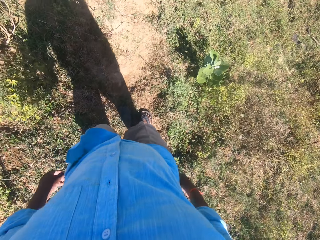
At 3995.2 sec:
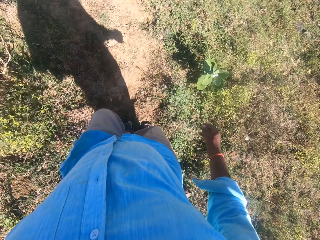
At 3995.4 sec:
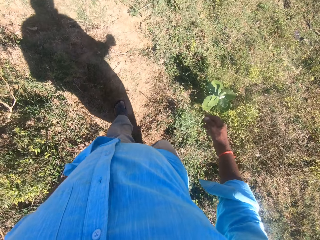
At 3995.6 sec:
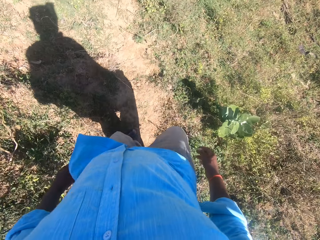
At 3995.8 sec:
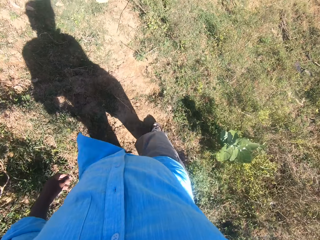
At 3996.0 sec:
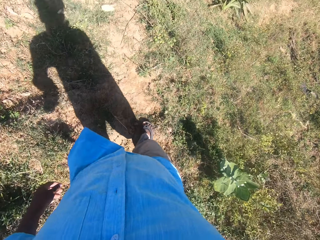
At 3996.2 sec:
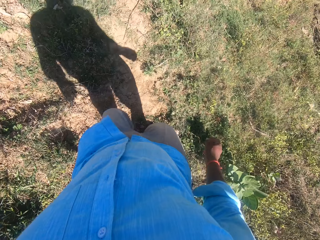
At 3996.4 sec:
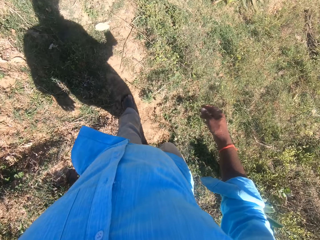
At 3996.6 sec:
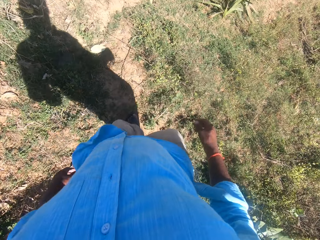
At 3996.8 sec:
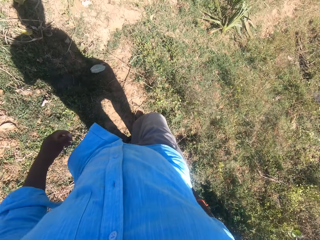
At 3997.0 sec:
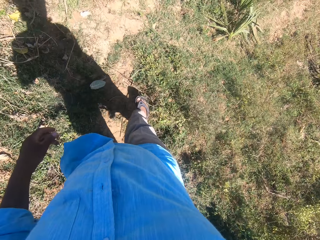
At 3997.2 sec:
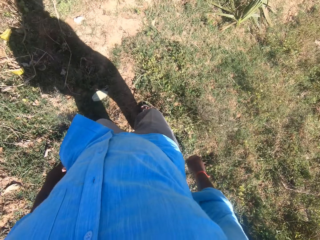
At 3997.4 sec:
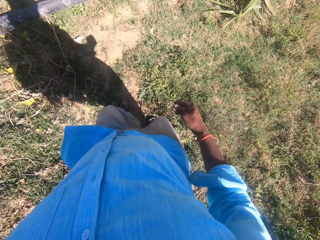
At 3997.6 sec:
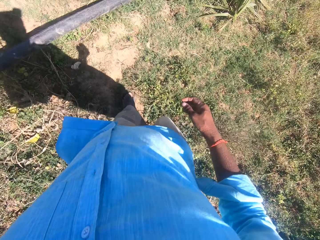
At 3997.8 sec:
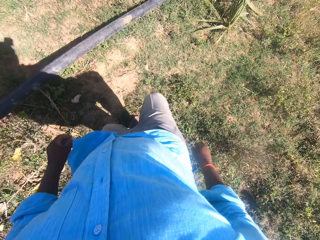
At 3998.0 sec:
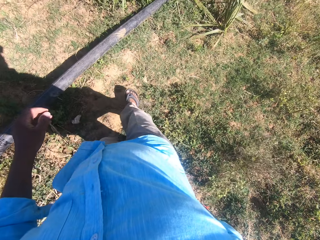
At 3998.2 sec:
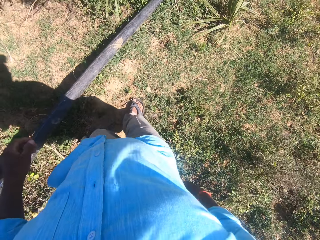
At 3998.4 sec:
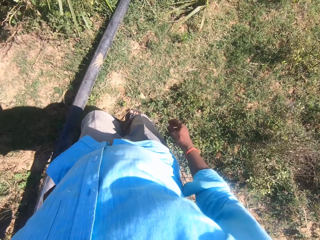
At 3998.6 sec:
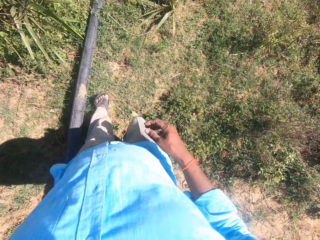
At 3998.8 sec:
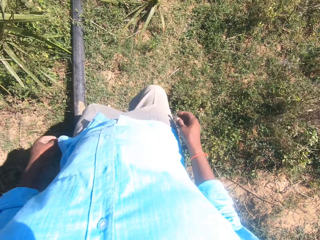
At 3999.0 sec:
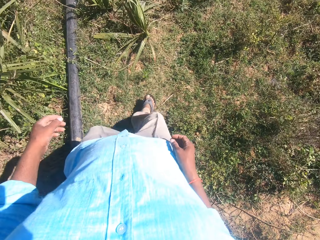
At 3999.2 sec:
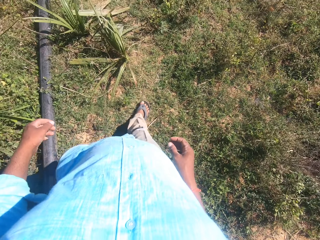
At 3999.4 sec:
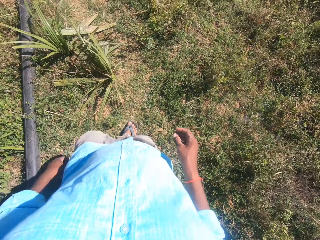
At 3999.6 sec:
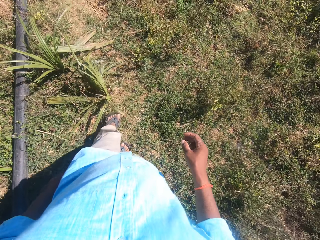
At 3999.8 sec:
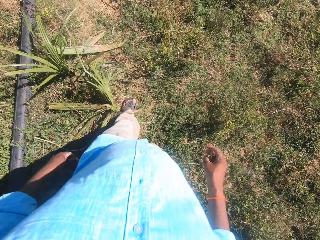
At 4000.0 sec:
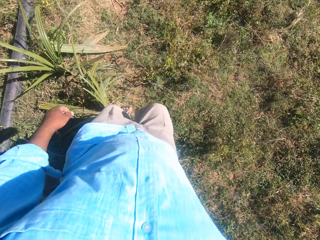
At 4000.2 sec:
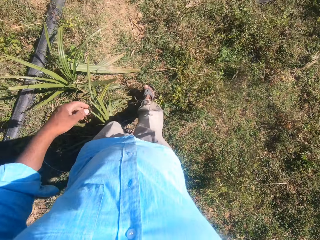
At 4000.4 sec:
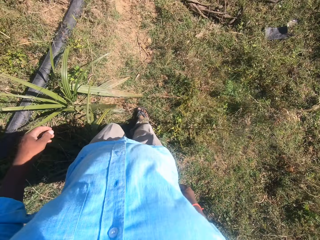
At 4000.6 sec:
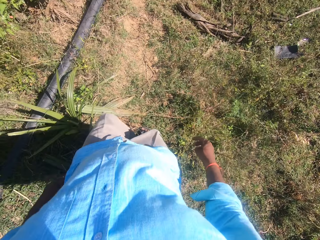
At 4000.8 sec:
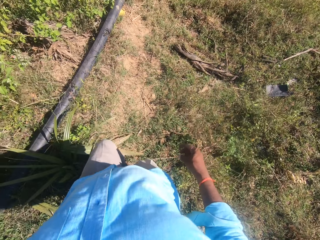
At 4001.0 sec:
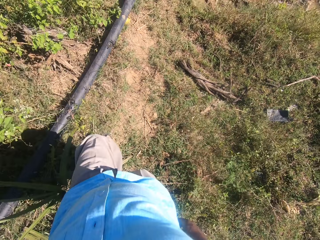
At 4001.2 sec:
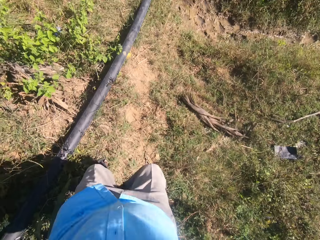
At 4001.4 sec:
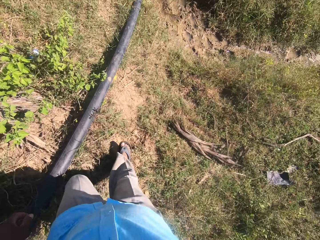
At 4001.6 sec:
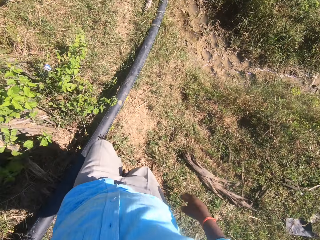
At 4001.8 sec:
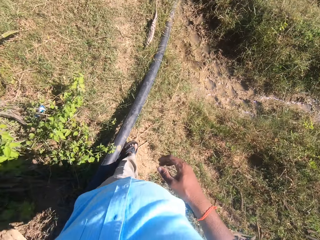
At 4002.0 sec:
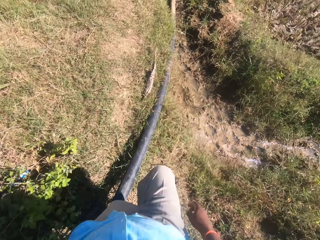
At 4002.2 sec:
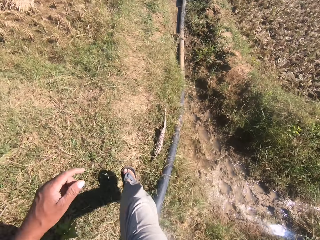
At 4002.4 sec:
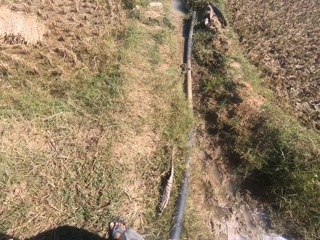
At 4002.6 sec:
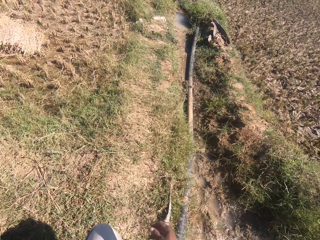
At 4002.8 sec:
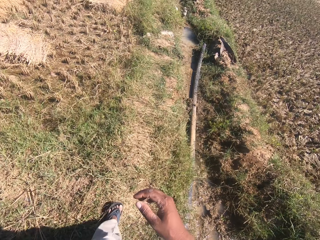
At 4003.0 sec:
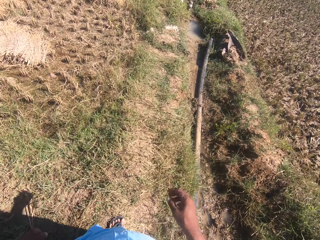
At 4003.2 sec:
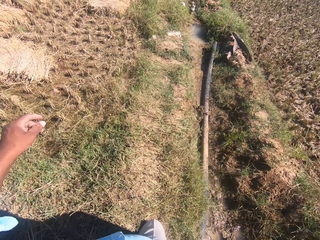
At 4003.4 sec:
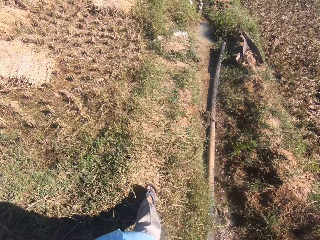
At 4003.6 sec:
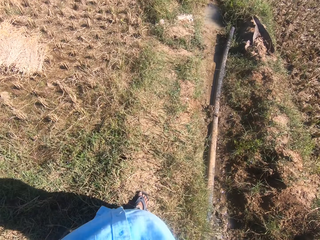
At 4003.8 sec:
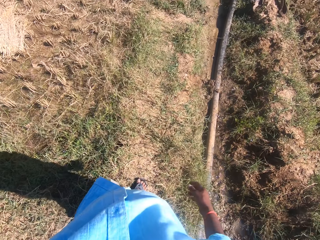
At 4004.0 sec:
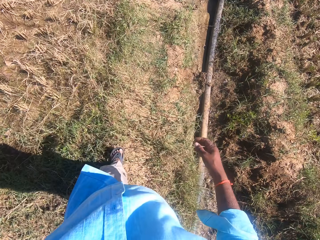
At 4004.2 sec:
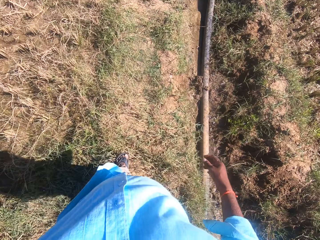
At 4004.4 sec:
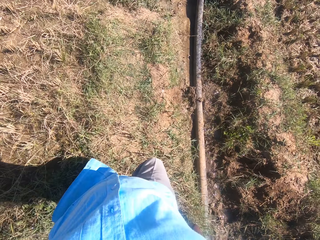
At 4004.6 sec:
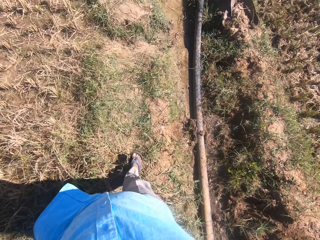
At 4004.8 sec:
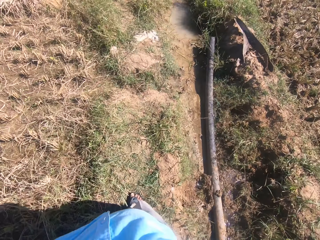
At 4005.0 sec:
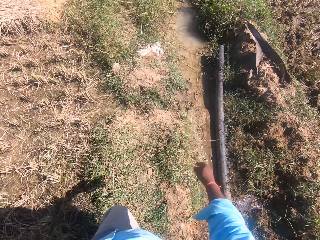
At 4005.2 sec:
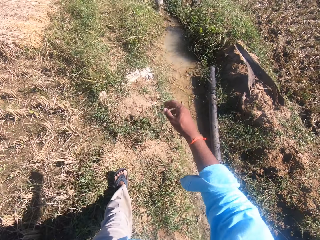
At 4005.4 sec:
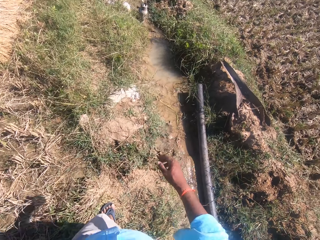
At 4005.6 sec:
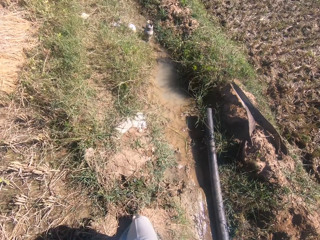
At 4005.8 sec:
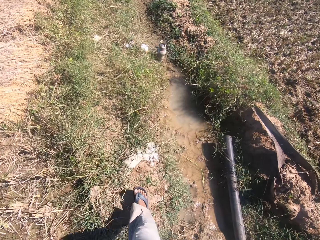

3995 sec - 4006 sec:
The camera wearer crosses over a pipe.

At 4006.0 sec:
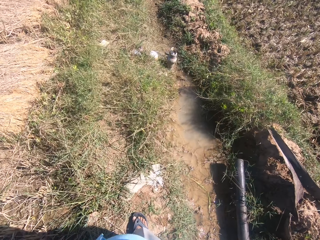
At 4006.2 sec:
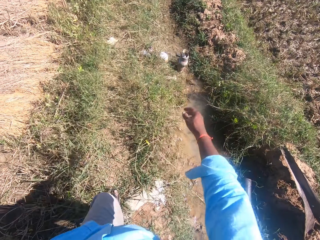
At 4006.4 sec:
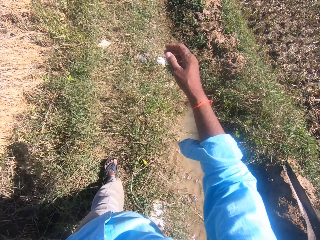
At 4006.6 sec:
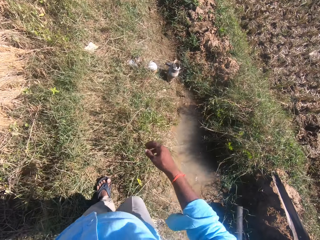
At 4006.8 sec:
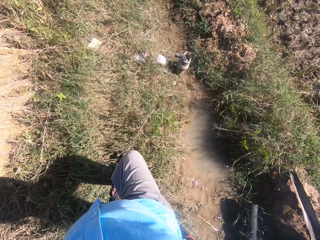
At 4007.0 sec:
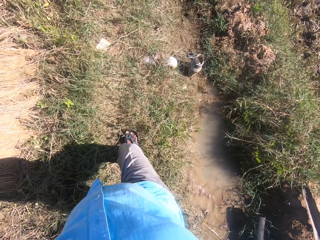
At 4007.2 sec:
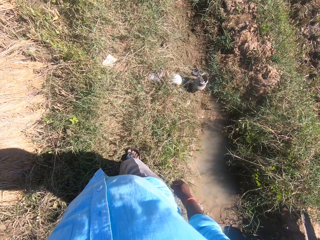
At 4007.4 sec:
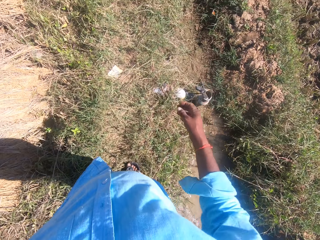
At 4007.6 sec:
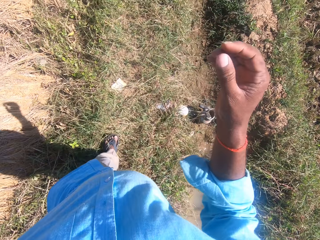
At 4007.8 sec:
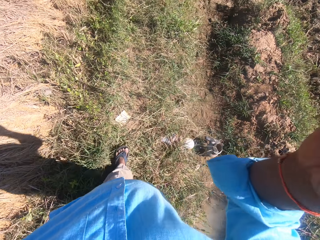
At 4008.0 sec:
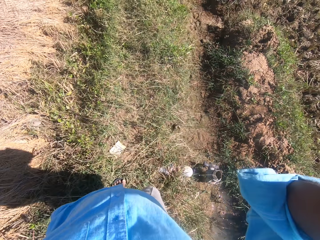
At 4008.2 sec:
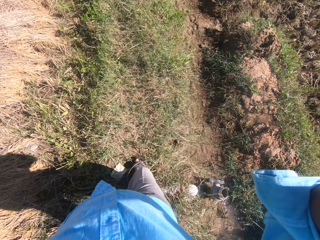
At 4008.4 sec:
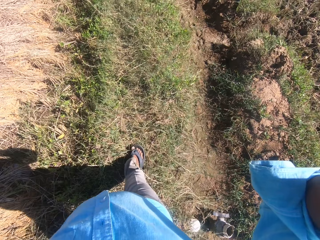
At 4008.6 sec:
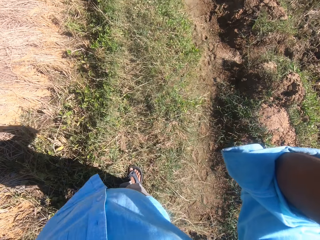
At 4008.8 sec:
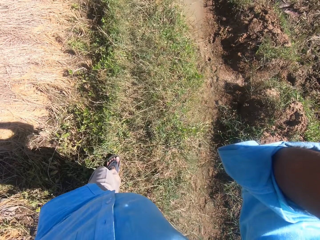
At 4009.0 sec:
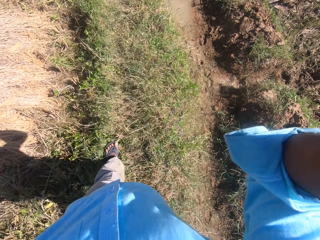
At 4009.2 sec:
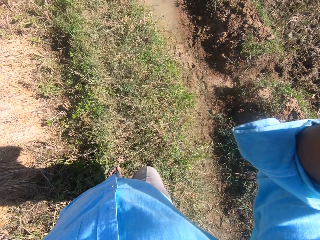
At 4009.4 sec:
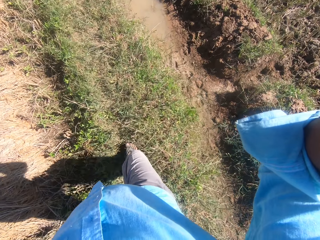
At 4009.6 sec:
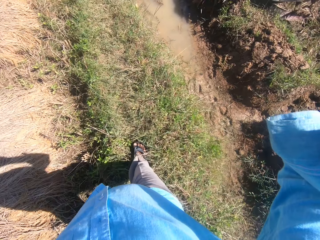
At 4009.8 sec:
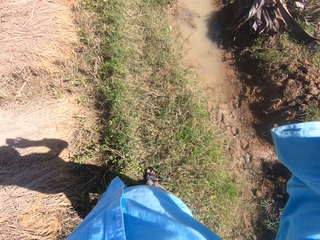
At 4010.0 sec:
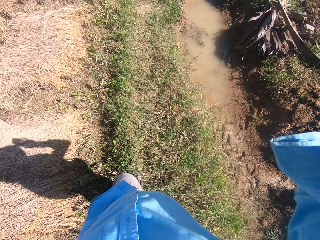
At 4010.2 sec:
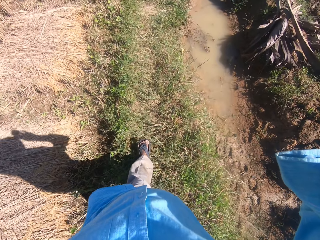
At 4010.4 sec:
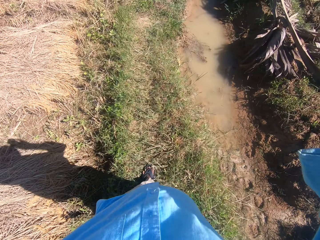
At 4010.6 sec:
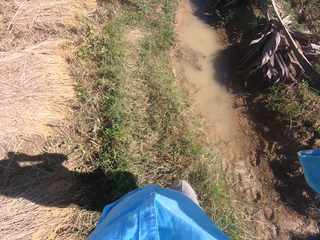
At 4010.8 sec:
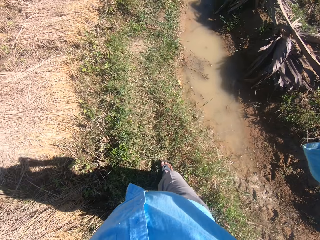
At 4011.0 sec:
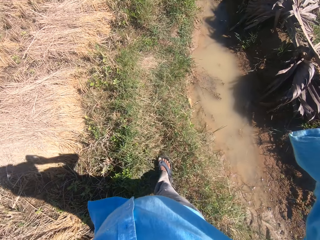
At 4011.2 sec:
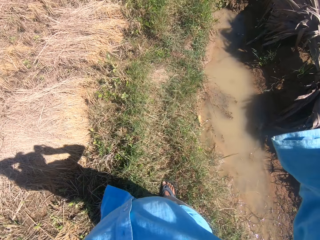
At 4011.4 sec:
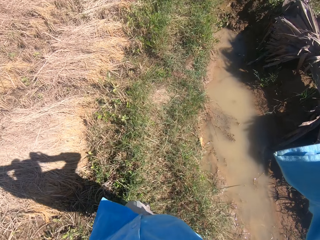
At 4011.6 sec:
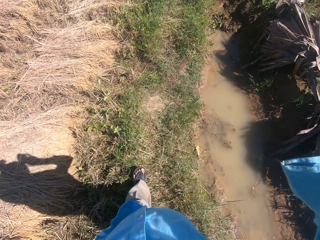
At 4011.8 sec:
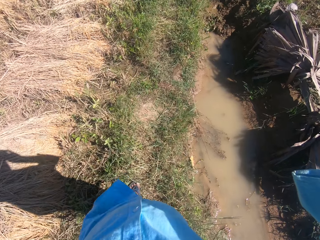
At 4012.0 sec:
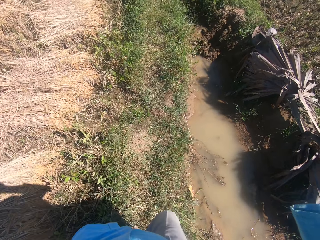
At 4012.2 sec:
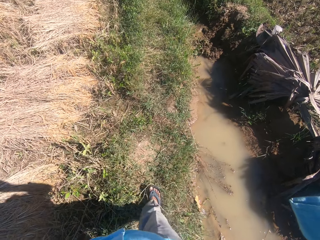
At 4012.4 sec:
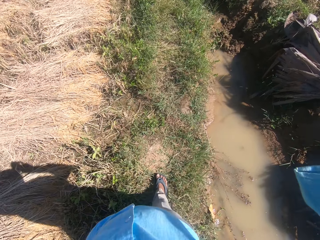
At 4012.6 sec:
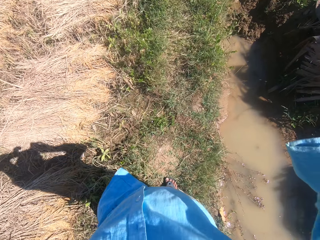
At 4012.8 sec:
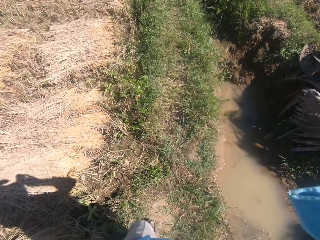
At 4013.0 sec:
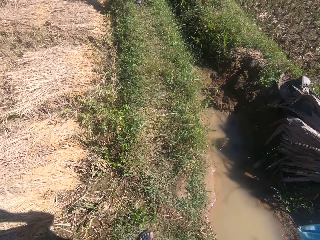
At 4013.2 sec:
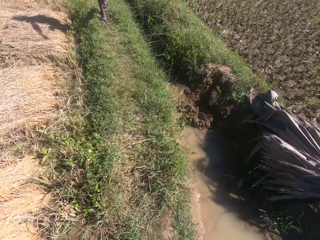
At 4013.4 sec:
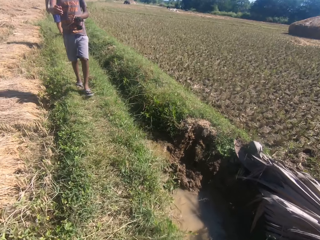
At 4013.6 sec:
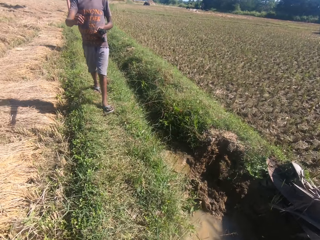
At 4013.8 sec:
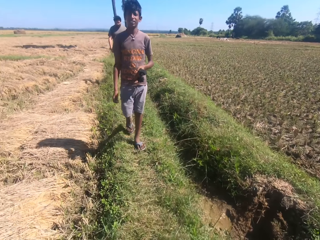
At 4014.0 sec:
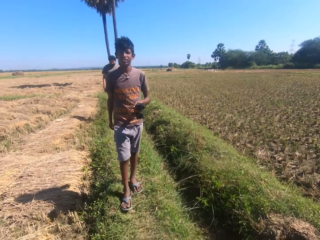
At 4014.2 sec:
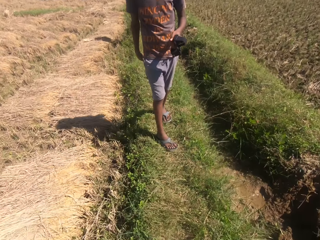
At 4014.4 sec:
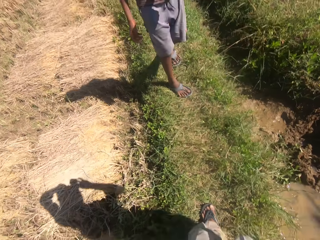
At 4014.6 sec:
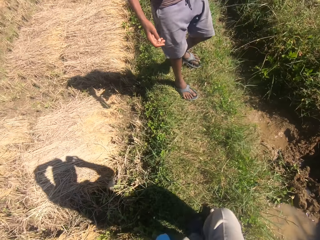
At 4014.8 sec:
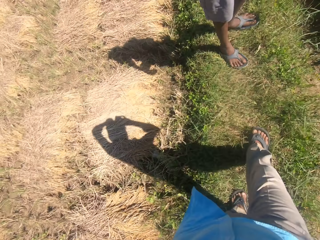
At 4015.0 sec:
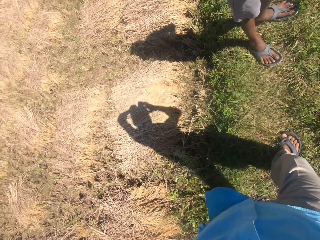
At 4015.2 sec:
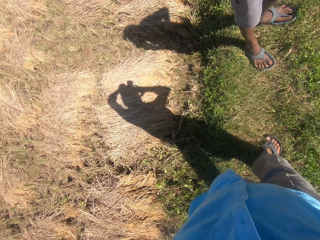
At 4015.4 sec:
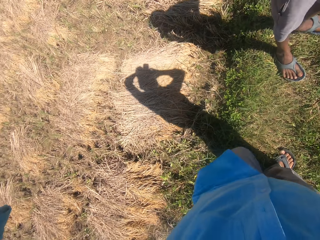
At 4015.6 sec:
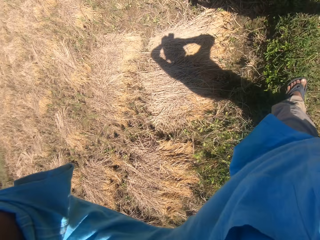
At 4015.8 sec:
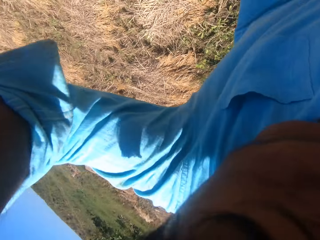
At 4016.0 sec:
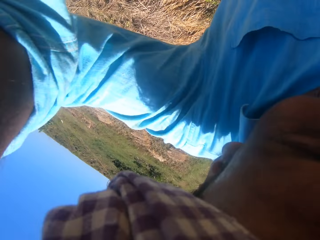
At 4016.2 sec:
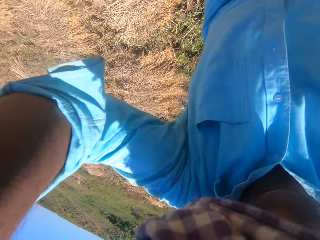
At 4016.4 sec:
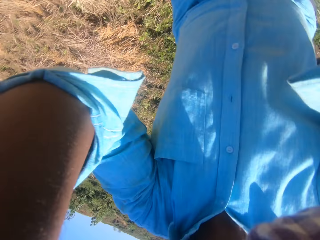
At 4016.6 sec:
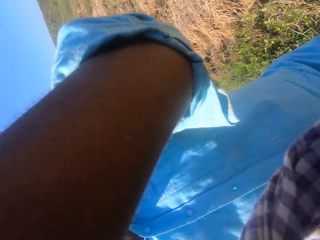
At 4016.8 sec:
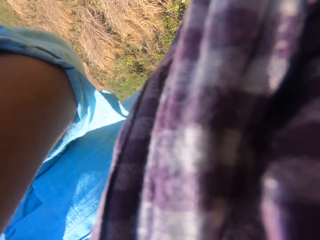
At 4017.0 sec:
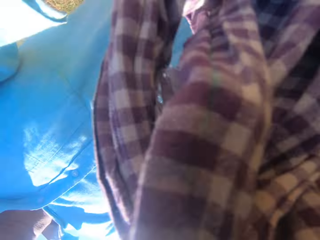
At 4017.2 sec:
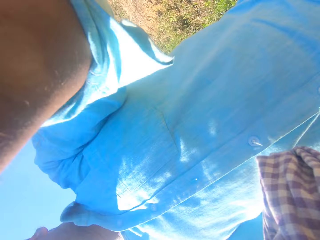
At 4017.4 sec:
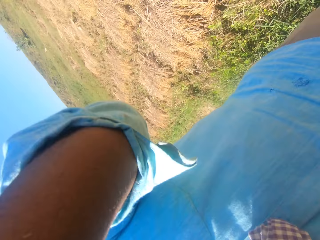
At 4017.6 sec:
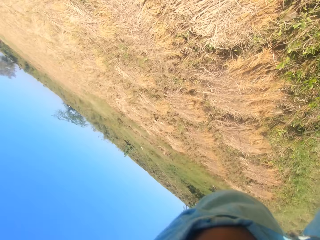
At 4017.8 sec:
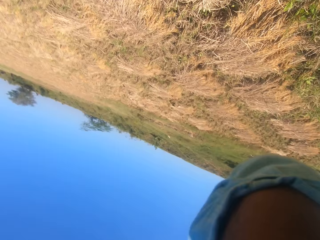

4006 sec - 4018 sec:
The camera wearer removes the camera on his head. He moves his head. He converses with a man. The man walks toward the camera wearer. The man stretches his right hand towards the camera wearer. Another man walks behind the first man towards the camera wearer. The camera wearer removes the camera. He gives the camera to the other man.
